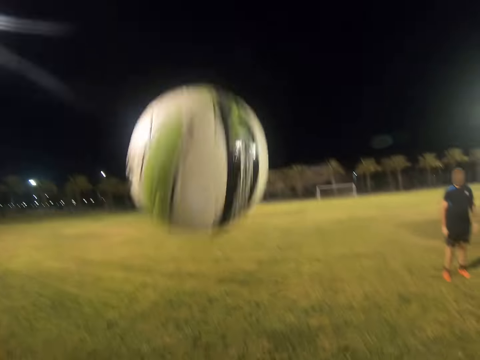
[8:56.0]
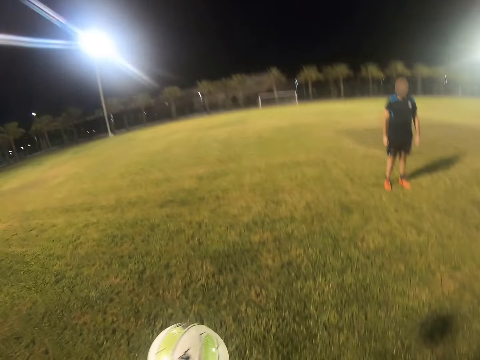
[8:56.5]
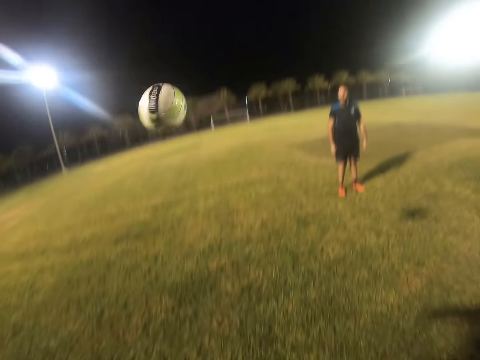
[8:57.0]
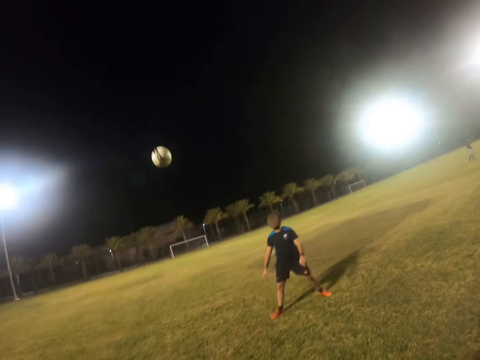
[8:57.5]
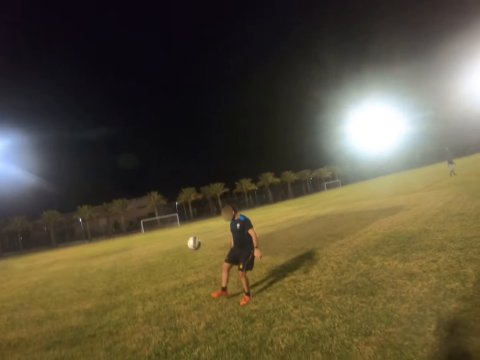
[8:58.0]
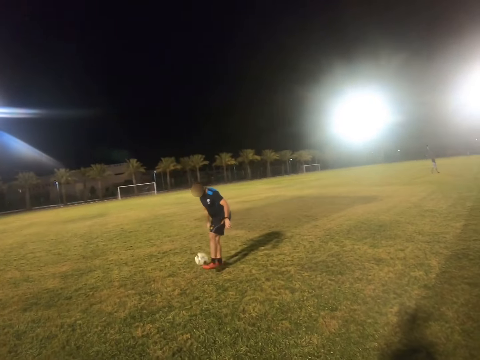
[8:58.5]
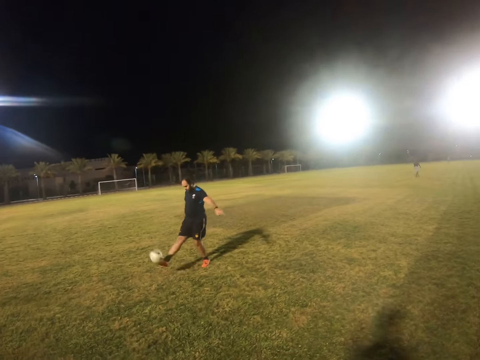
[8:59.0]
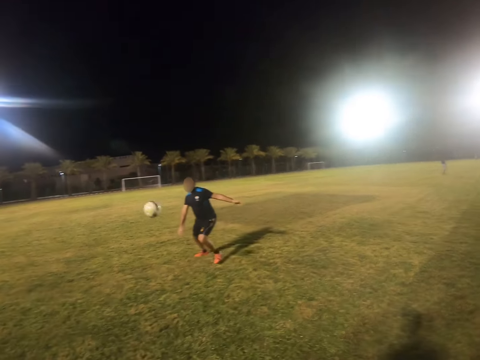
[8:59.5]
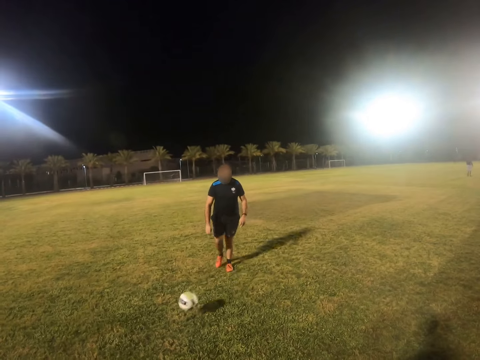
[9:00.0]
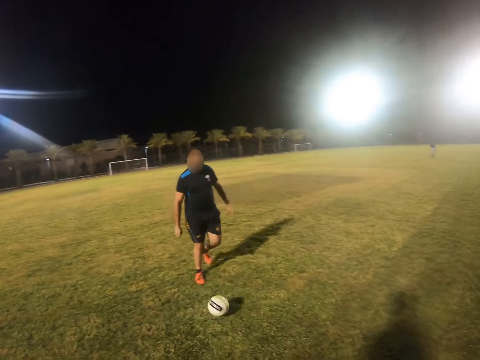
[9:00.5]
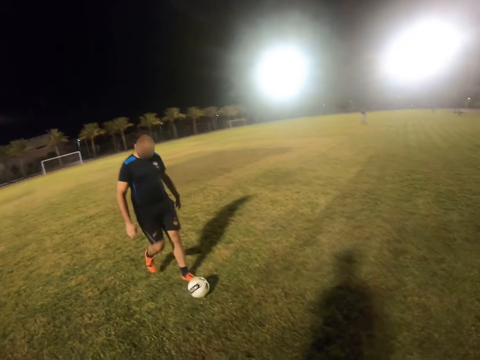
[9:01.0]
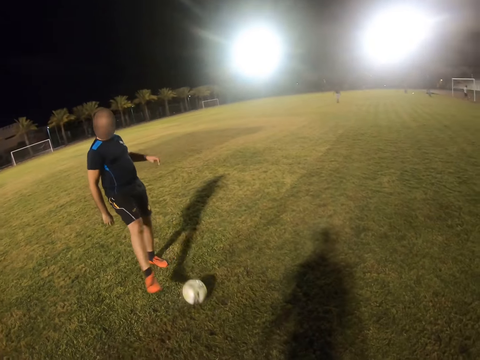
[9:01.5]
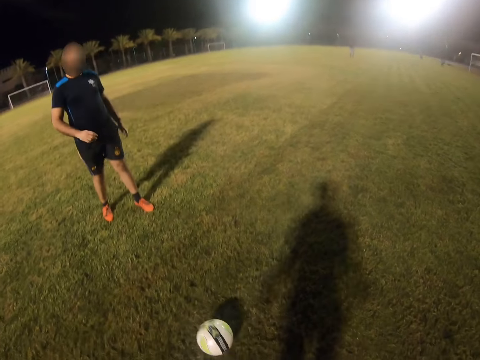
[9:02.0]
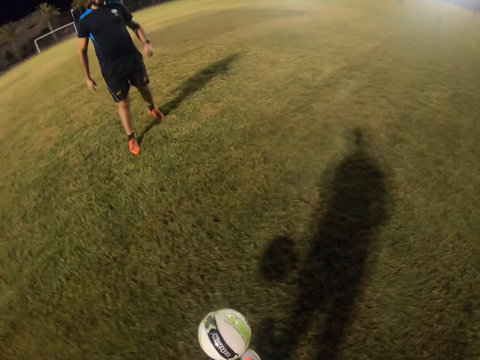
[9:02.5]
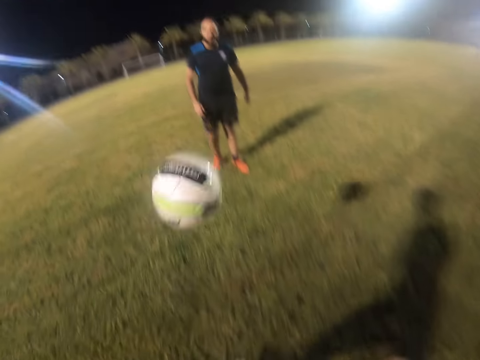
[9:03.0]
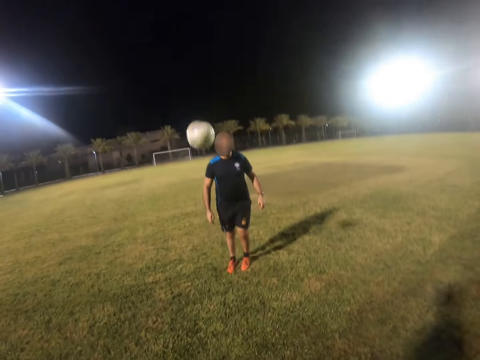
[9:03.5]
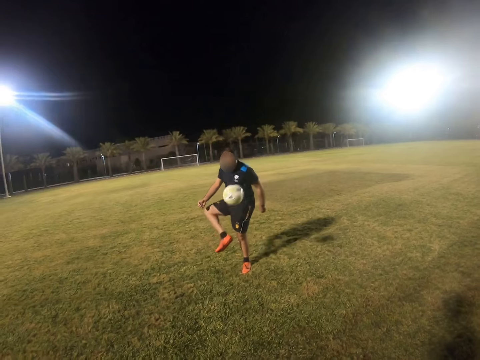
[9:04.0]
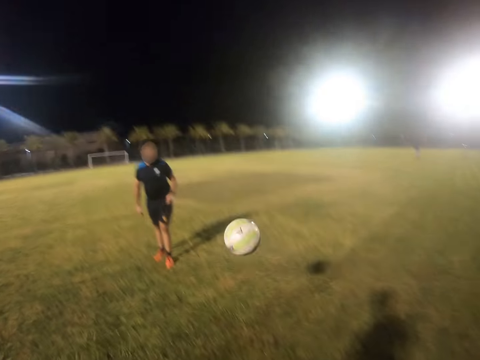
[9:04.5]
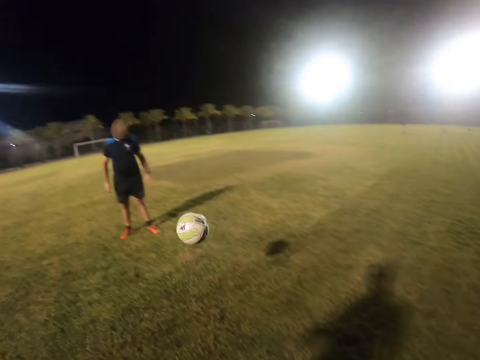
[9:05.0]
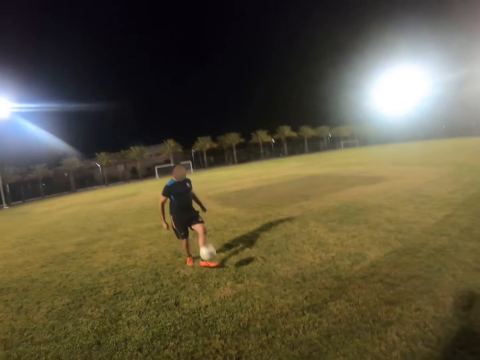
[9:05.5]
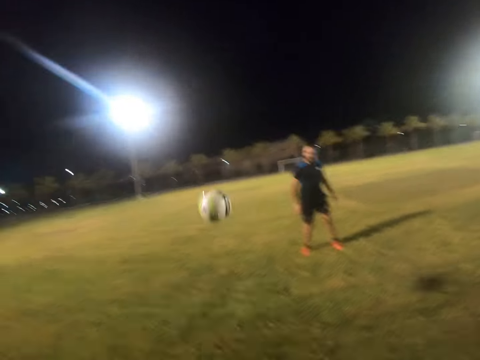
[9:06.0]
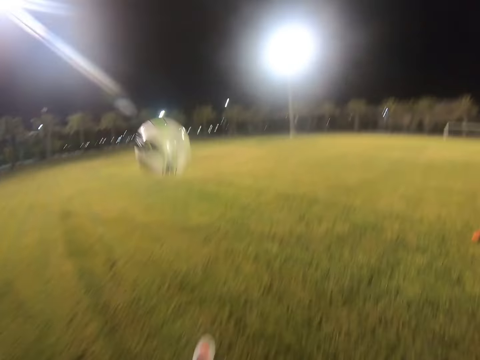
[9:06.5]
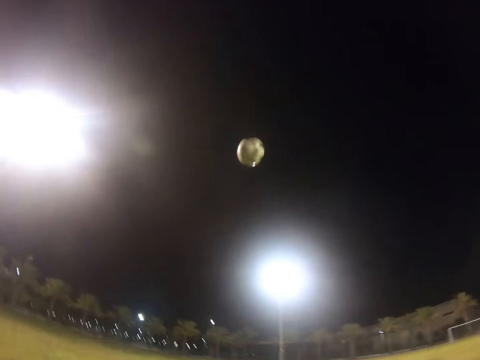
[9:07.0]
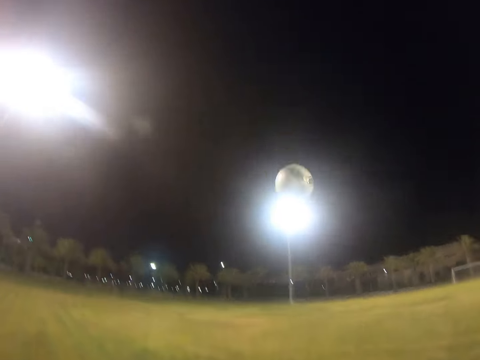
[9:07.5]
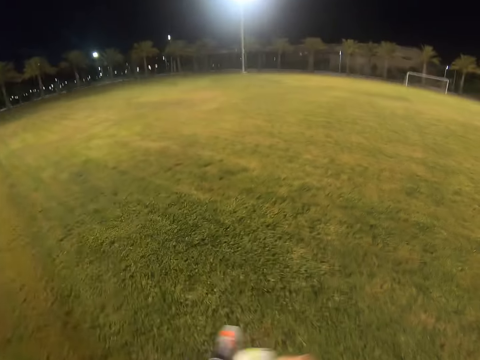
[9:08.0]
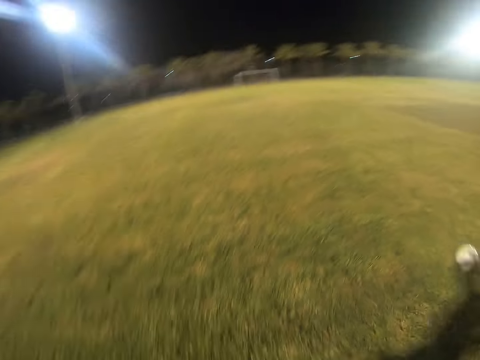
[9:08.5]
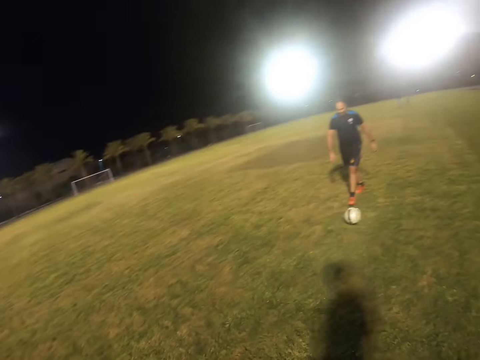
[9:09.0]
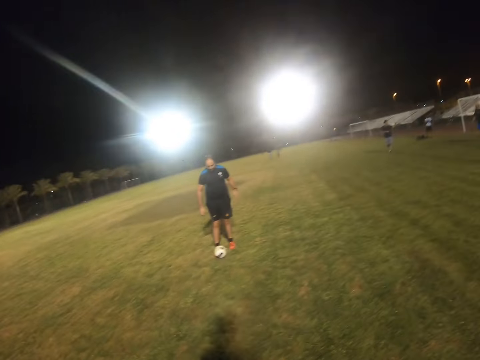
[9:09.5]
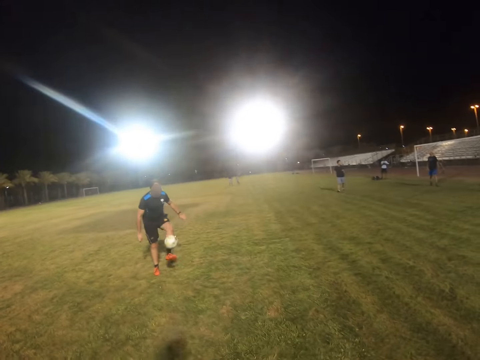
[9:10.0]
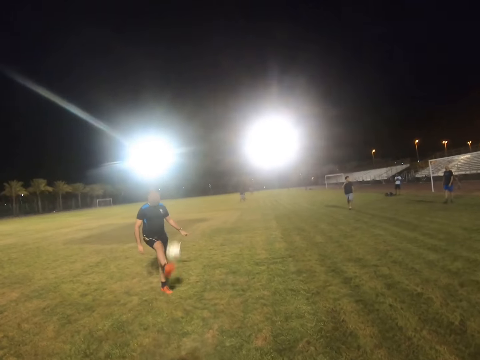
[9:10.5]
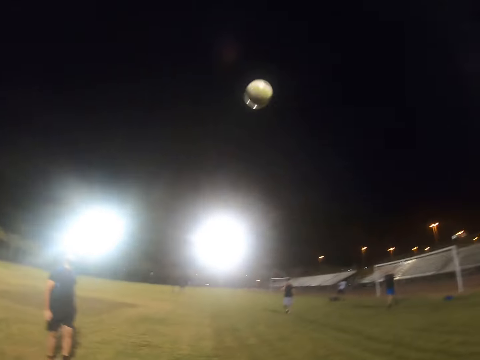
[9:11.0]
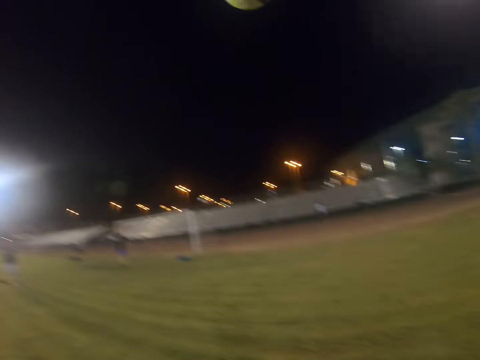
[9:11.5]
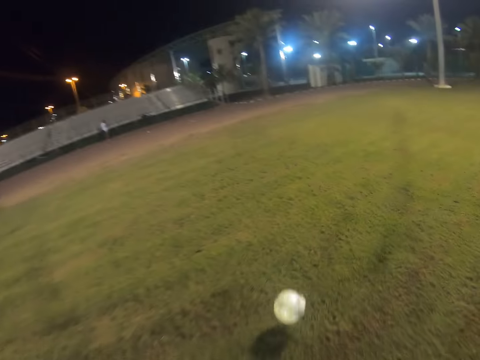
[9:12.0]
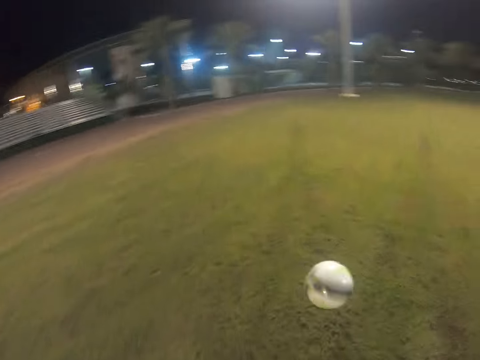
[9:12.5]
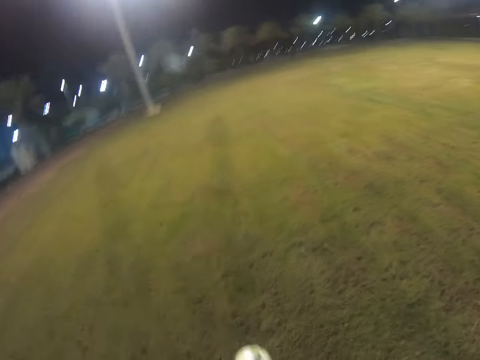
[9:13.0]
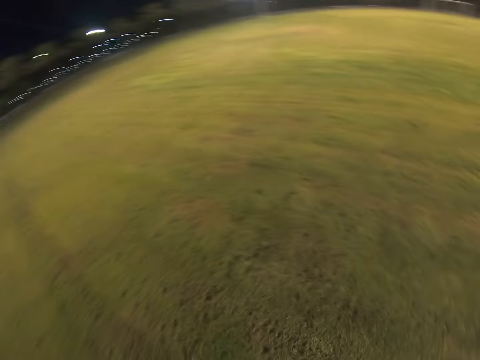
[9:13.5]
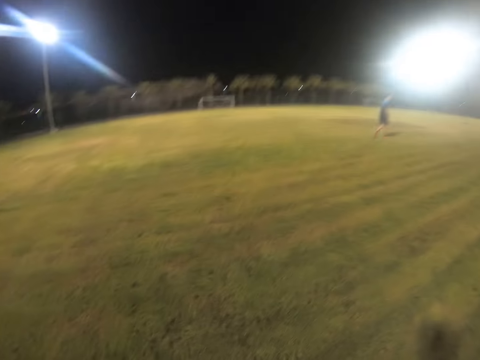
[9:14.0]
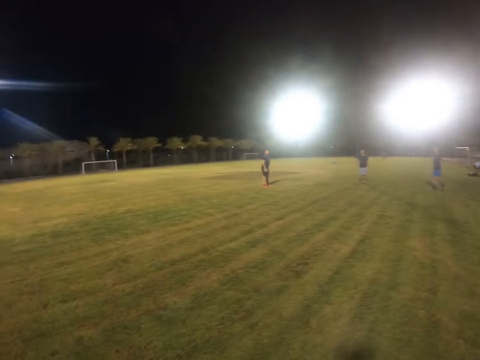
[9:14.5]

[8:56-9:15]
A man plays with the ball and hits the ball. The camera wearer hits the ball. The man hits the ball. The camera wearer hits the ball. The man hits the ball. The camera wearer hits the ball. The man hits the ball.

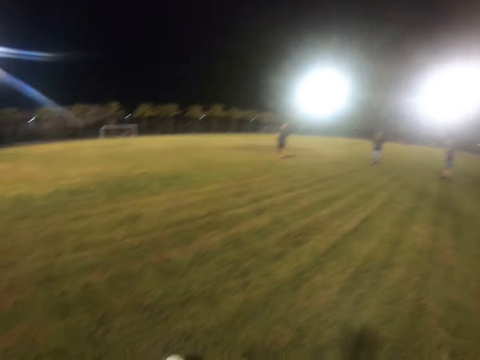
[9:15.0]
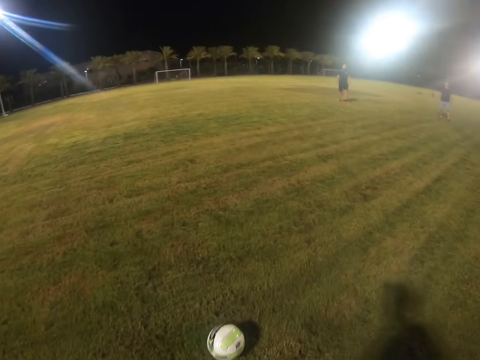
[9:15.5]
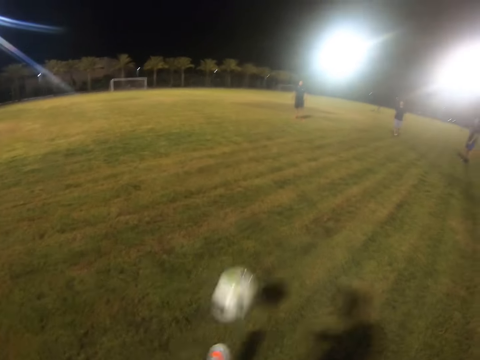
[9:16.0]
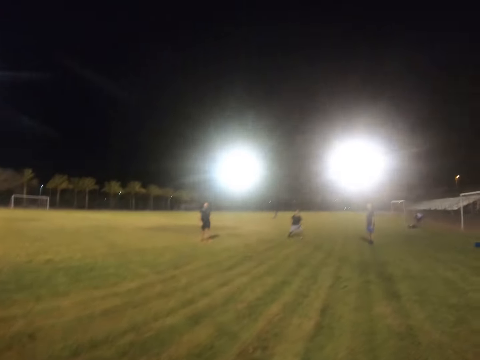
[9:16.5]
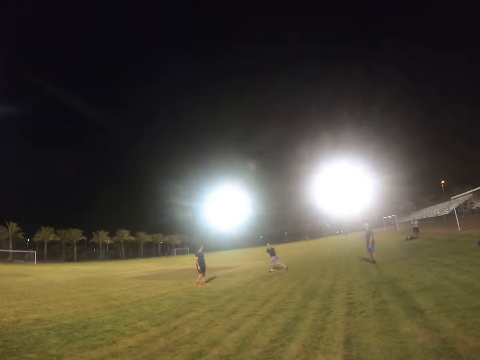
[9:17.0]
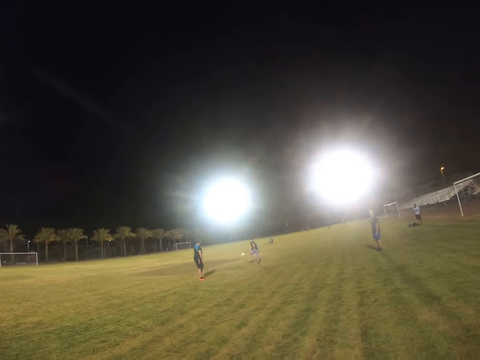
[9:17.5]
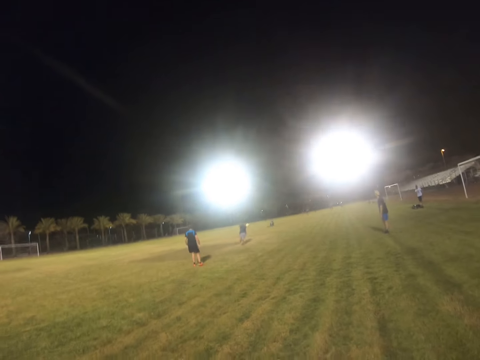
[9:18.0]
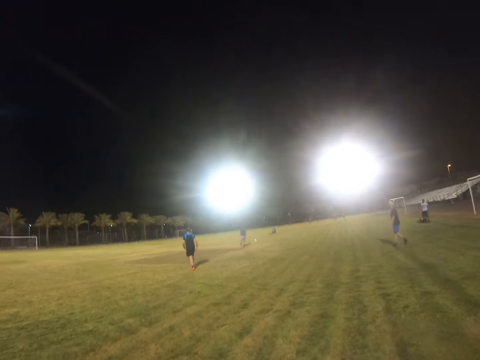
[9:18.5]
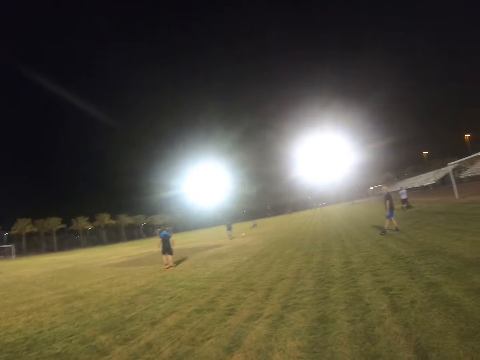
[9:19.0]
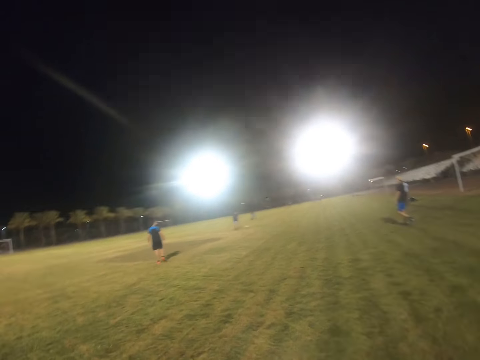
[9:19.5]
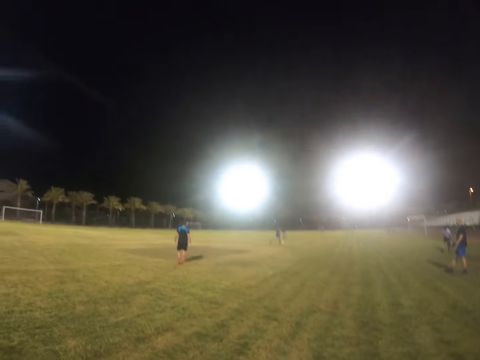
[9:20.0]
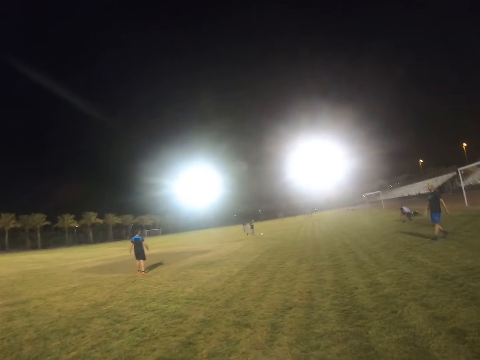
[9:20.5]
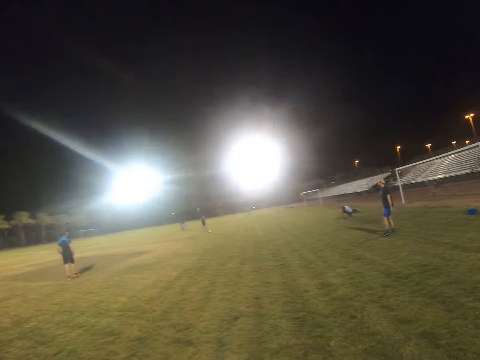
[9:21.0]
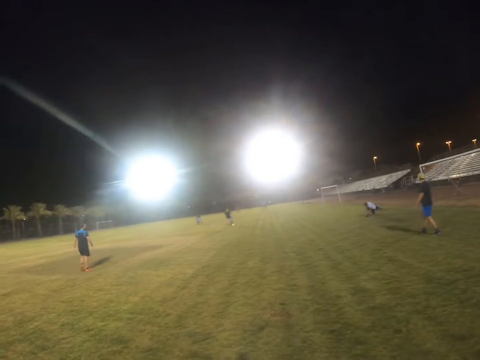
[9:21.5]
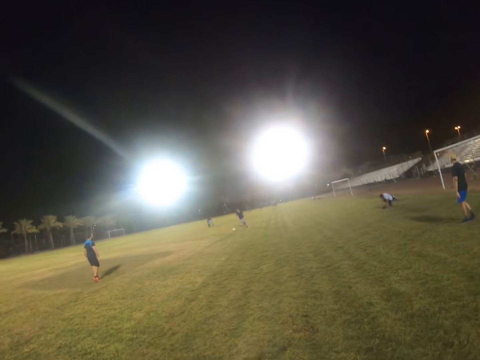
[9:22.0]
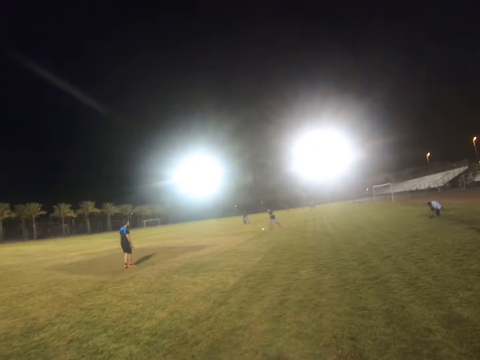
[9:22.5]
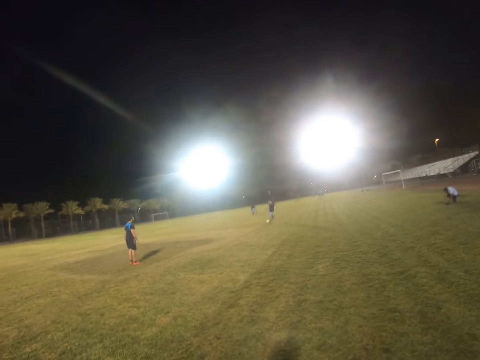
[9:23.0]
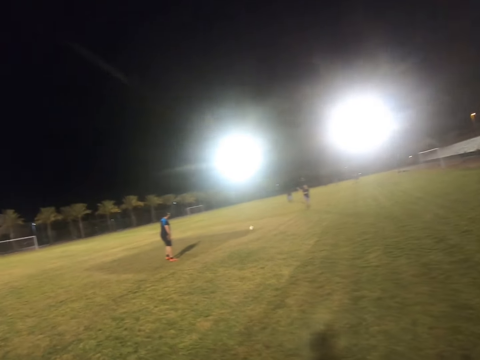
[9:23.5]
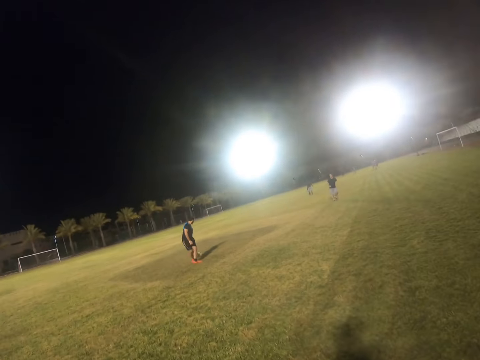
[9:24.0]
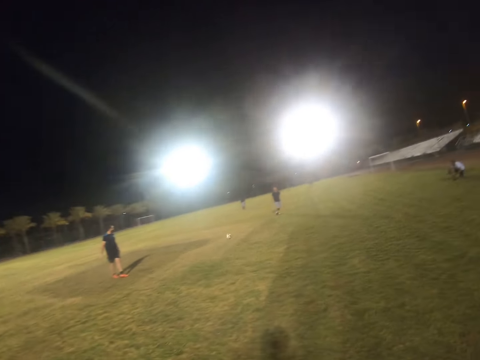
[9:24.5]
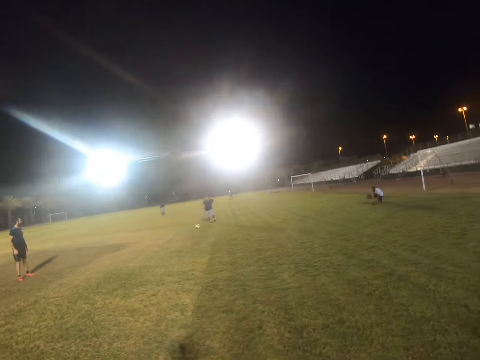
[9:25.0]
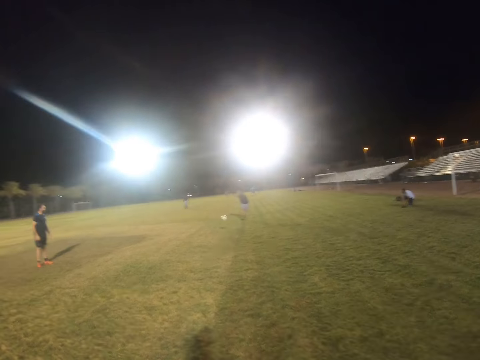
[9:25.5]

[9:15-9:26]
The camera wearer hits the ball. A man runs after the ball. The man hits the ball. Another man hits the ball. The camera wearer kicks the ball far.
